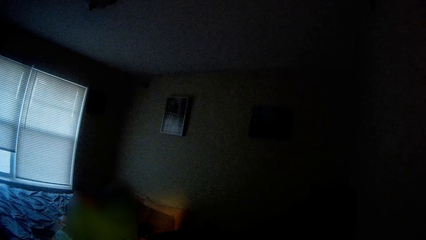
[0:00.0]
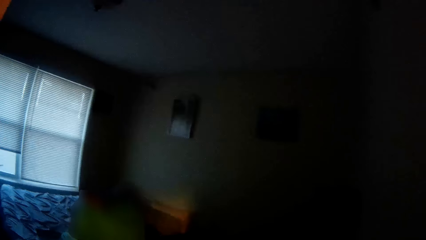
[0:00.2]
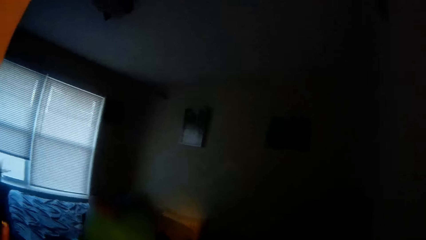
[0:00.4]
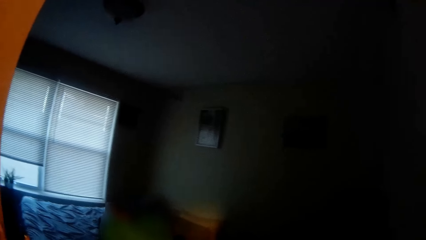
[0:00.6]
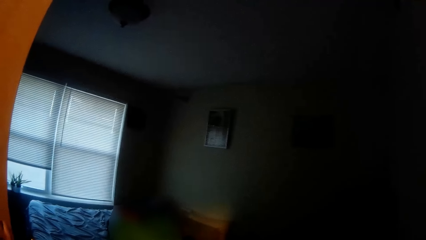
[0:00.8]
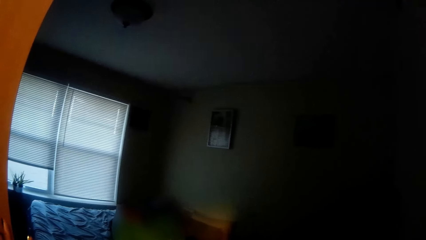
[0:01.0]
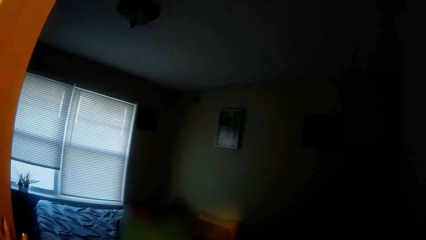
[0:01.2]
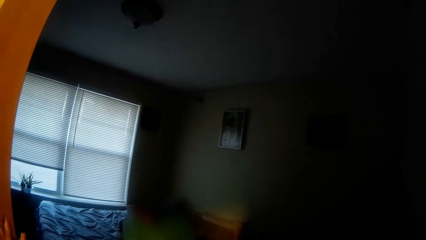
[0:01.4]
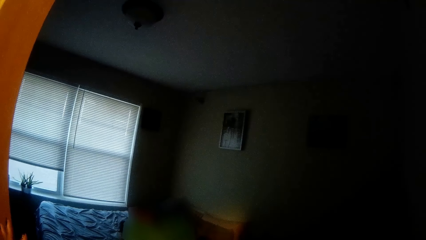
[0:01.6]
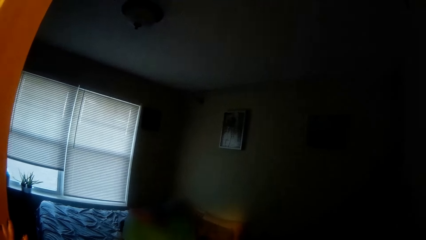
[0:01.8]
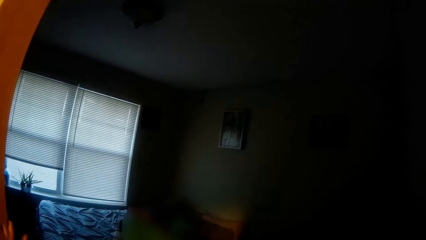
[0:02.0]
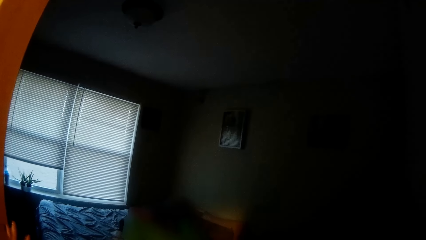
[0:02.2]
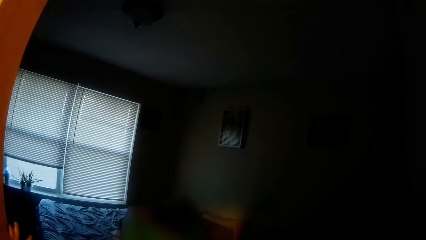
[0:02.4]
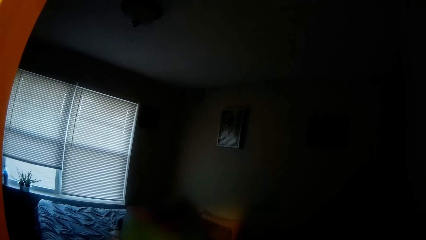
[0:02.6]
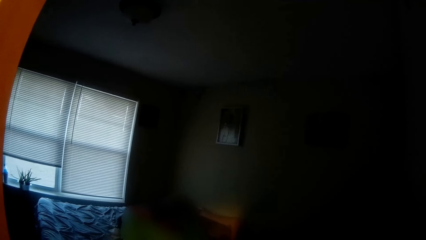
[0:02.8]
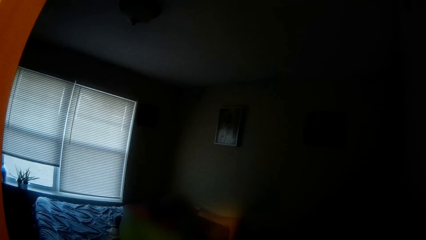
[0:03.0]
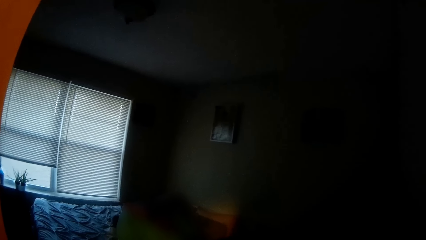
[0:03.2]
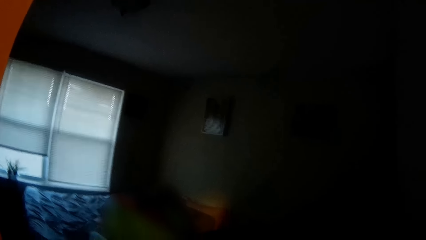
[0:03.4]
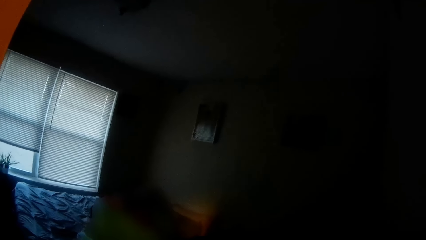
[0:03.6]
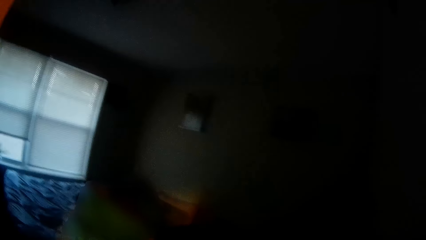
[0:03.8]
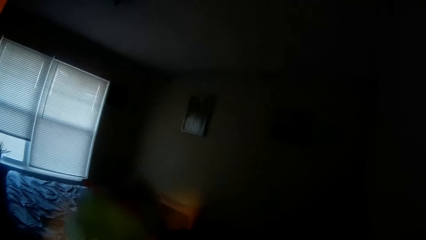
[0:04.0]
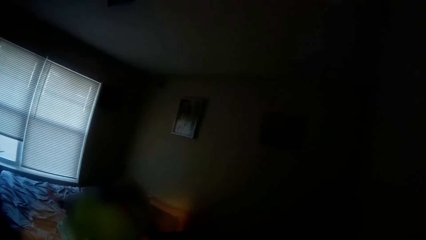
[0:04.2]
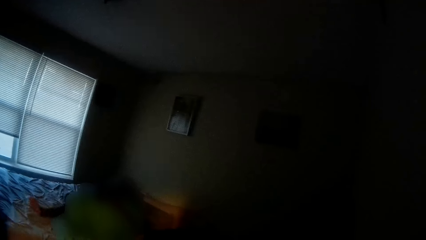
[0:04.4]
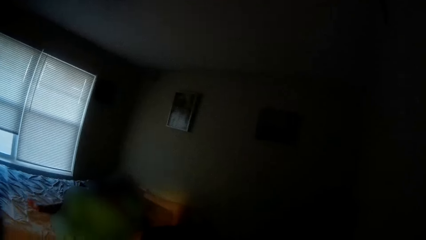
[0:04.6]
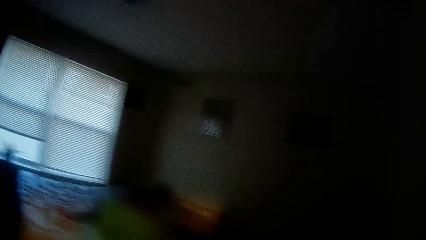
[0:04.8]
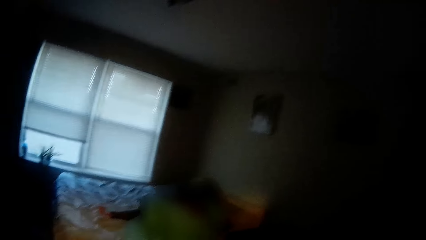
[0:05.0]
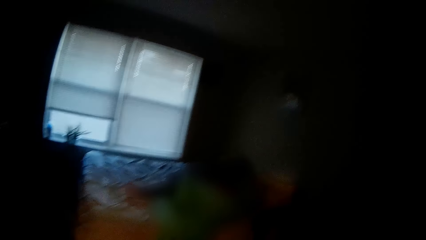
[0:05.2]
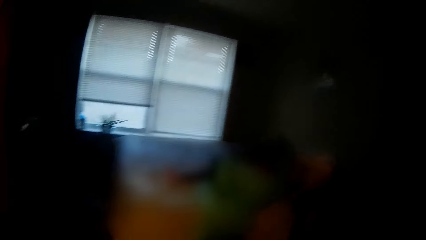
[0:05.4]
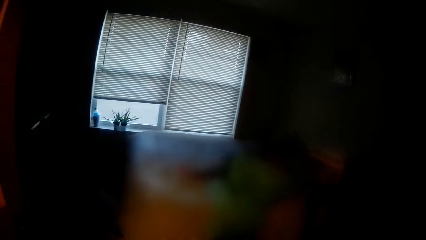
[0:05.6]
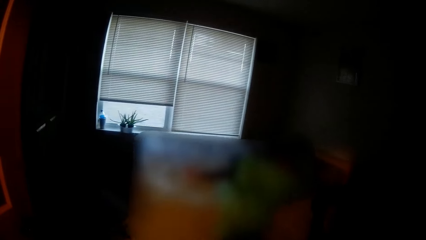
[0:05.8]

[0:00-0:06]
The camera wearer converses with a girl.

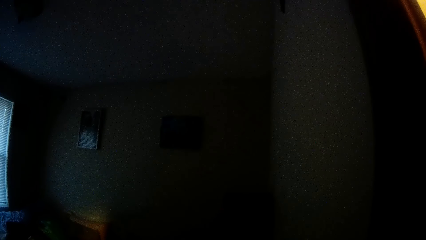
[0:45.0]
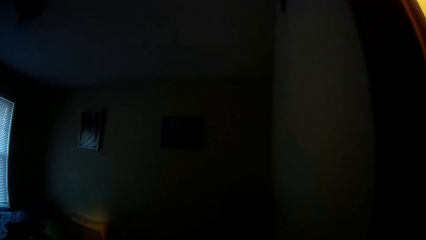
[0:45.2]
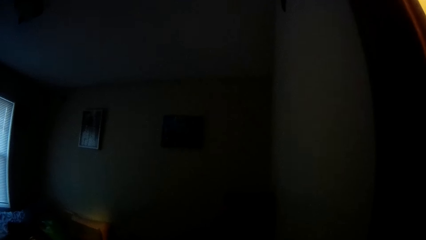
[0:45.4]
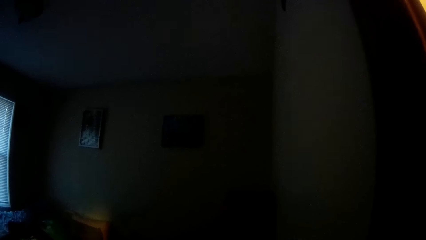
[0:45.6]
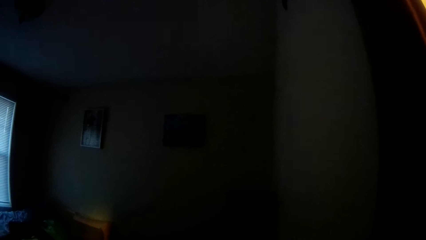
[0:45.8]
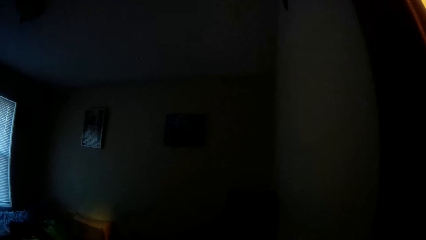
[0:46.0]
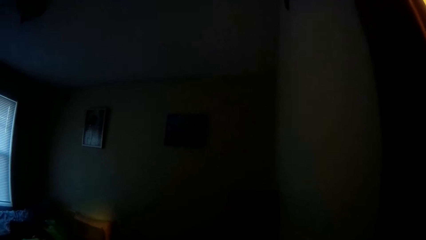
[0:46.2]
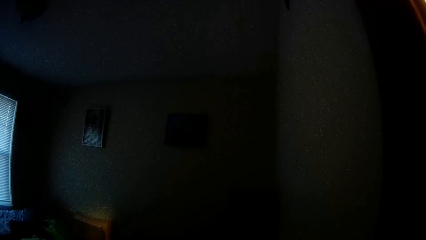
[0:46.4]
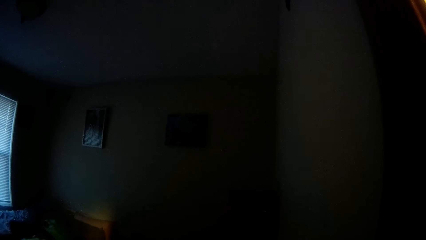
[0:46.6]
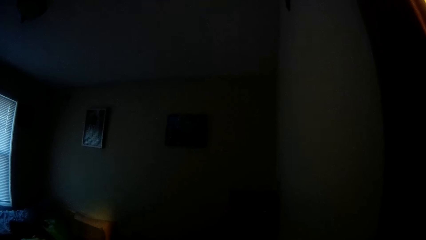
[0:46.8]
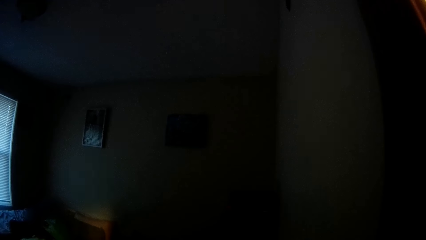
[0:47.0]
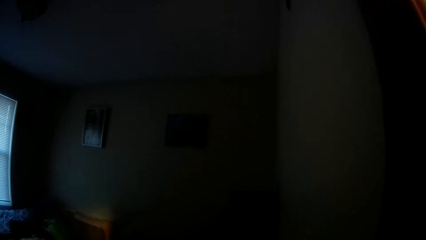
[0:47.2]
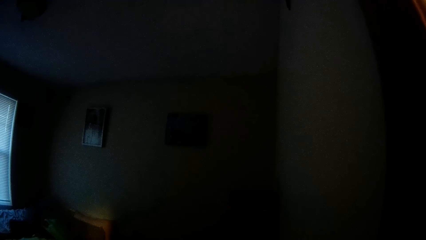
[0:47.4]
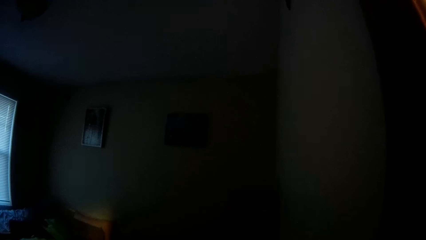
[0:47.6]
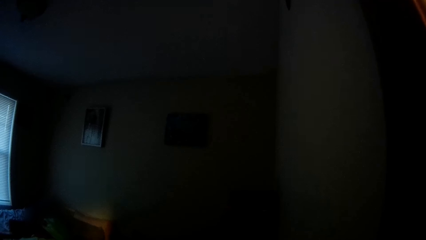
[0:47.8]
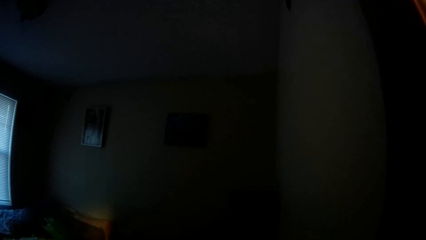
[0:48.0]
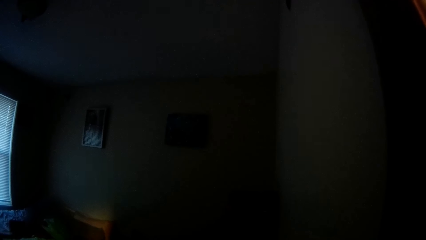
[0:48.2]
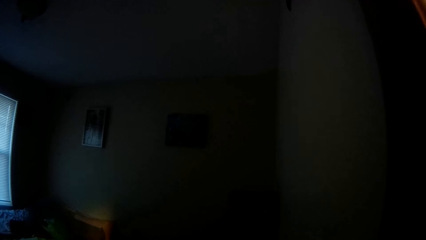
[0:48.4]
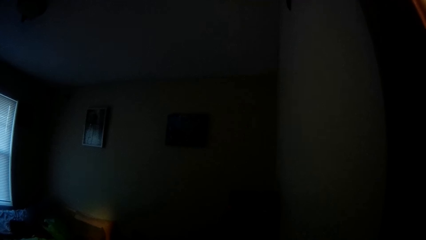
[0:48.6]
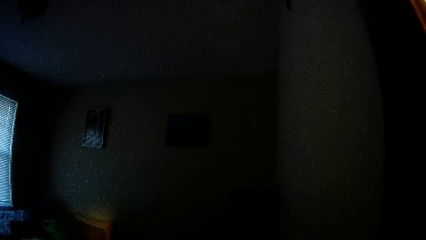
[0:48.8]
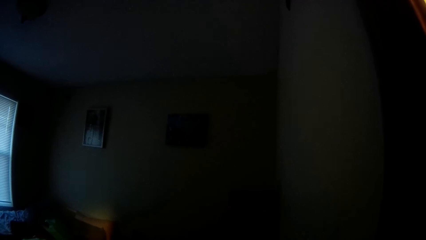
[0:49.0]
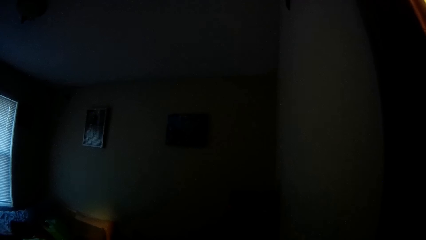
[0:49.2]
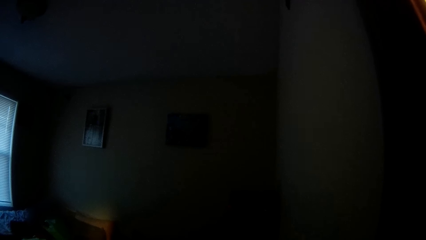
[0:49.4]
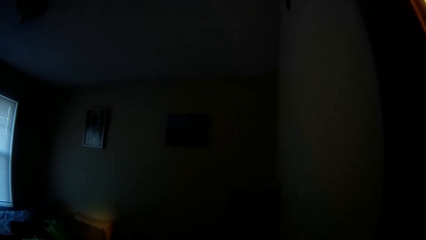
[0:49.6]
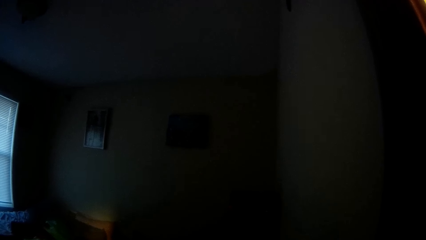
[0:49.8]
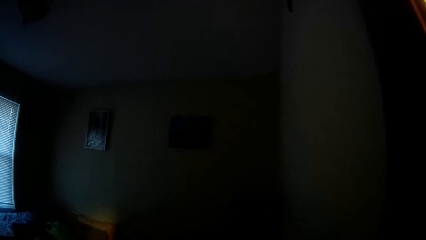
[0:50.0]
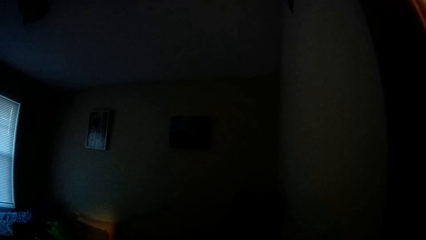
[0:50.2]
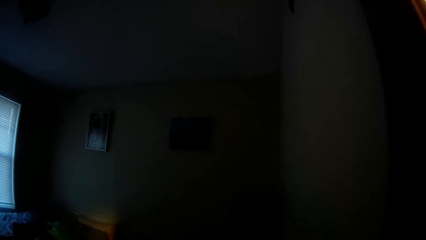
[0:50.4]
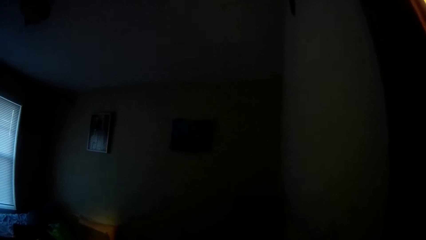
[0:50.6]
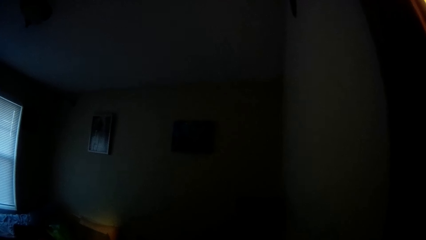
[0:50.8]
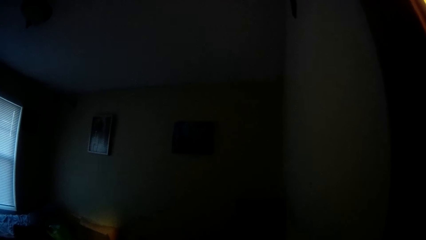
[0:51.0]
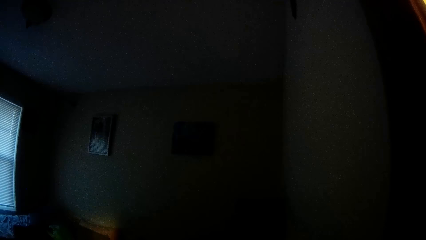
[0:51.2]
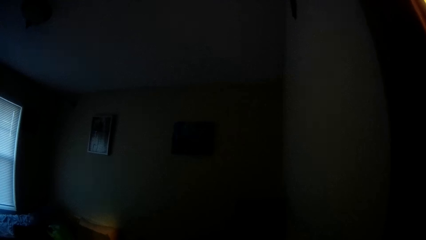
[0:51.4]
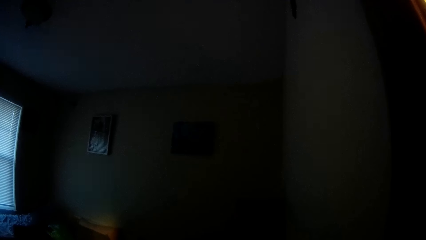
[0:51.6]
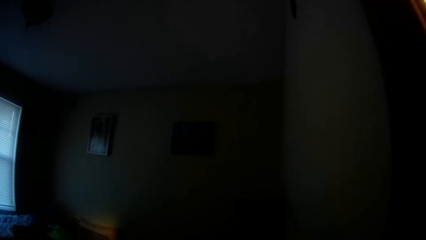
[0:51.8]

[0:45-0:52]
The camera wearer speaks to a girl.

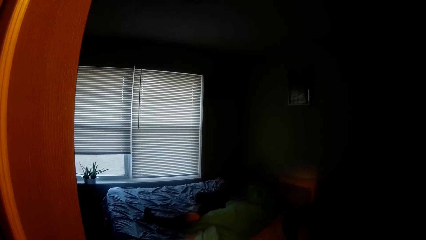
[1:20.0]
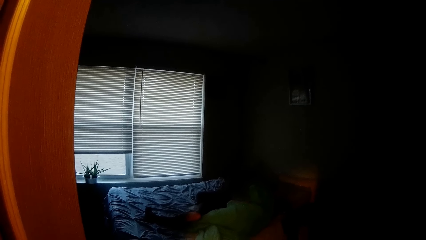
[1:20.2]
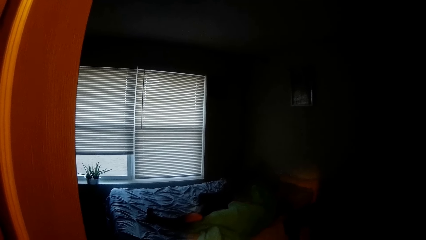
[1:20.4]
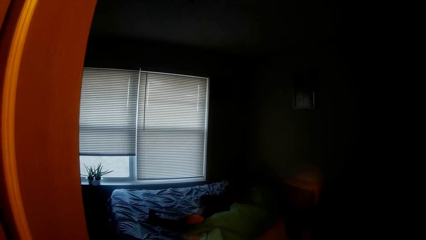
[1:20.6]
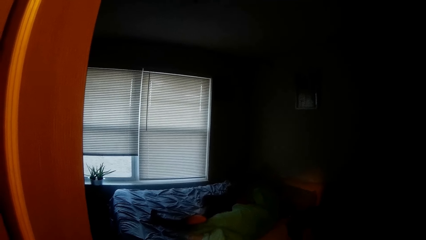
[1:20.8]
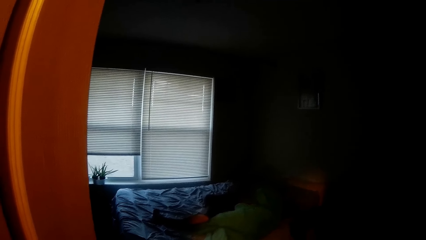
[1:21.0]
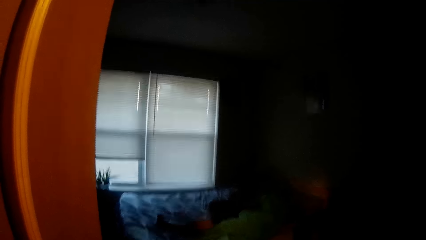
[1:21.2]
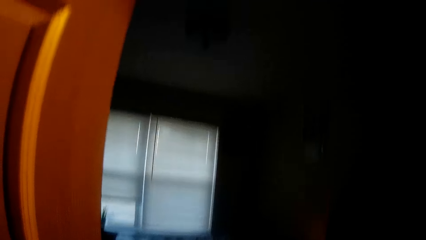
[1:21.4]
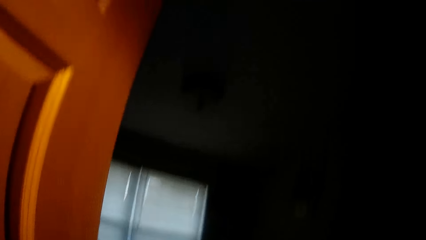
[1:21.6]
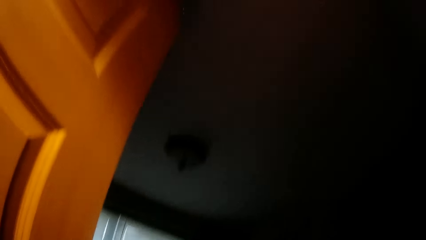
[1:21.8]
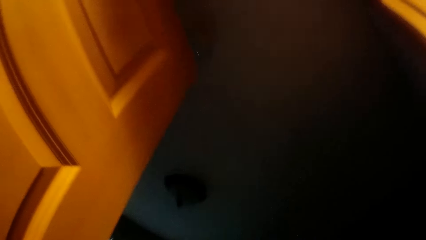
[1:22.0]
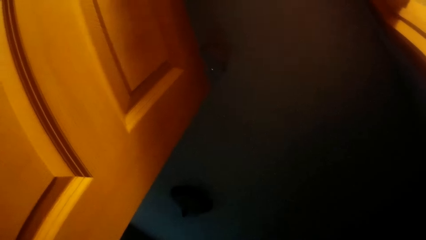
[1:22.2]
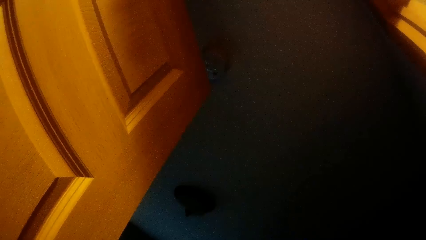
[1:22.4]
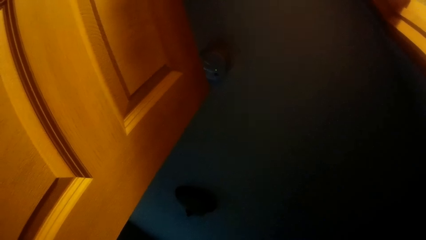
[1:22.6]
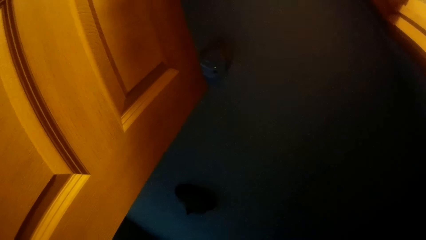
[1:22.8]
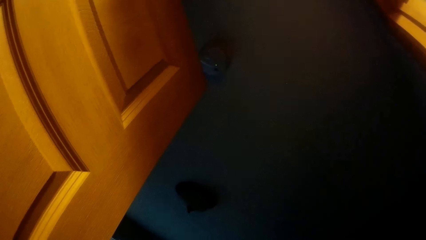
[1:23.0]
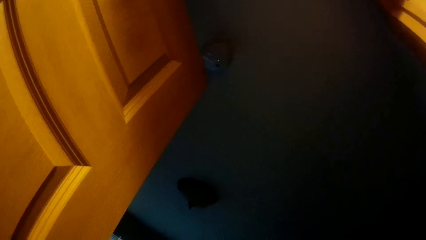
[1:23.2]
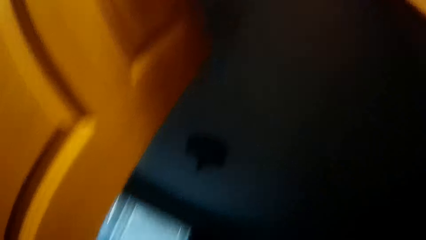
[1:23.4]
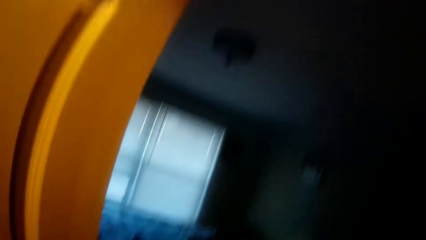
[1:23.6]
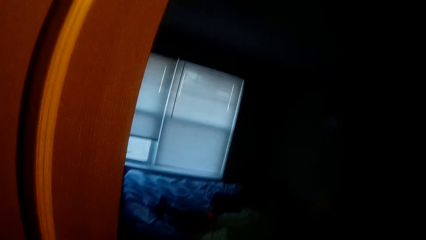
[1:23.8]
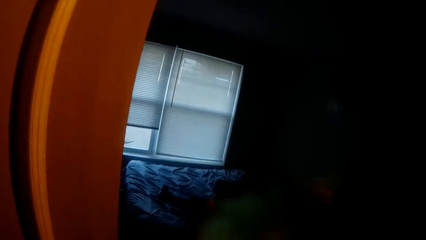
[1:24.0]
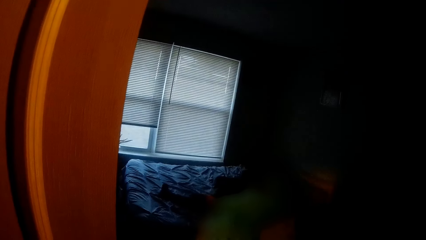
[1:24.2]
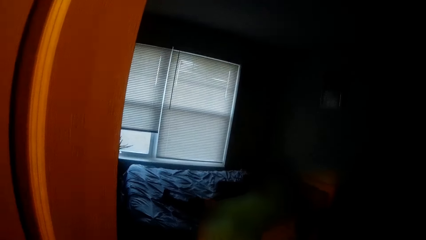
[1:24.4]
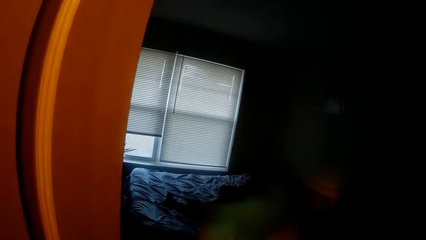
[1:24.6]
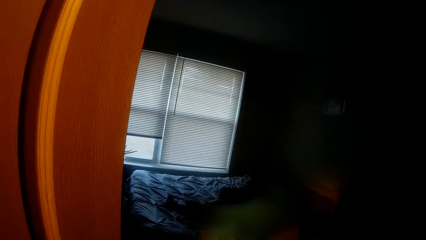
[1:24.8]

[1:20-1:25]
The camera wearer stares around. They talk to a girl.
